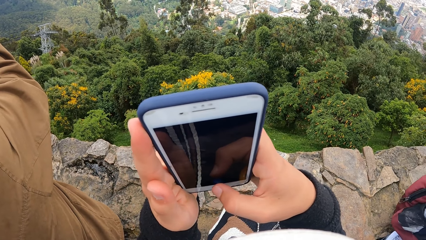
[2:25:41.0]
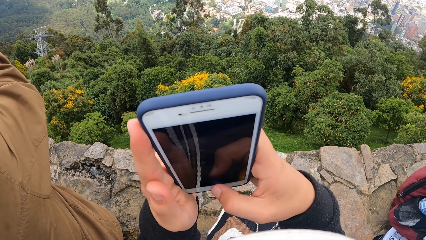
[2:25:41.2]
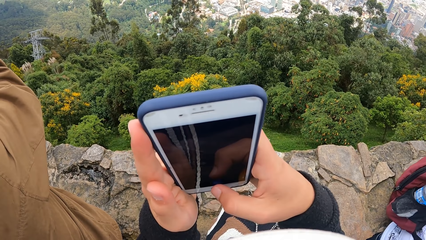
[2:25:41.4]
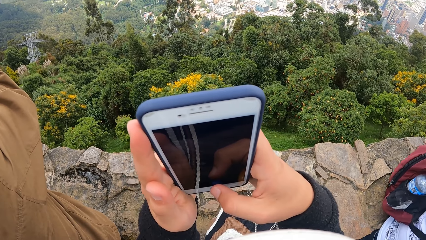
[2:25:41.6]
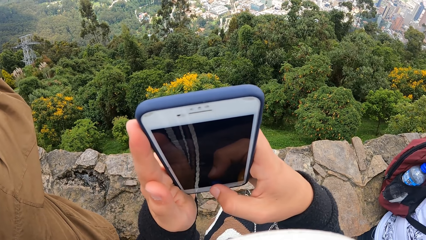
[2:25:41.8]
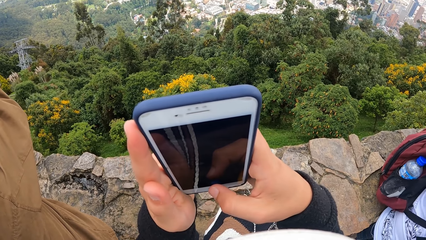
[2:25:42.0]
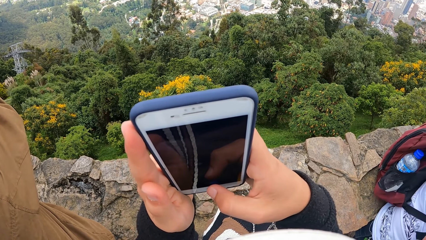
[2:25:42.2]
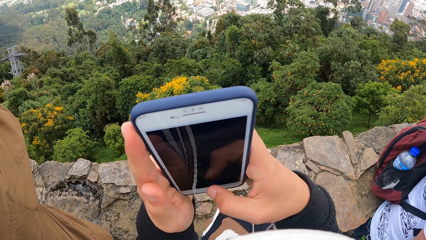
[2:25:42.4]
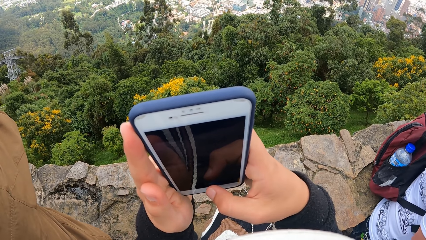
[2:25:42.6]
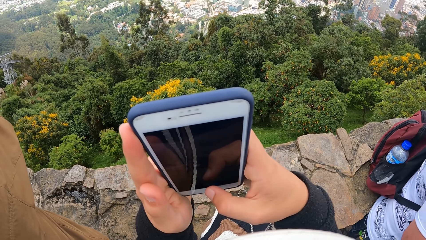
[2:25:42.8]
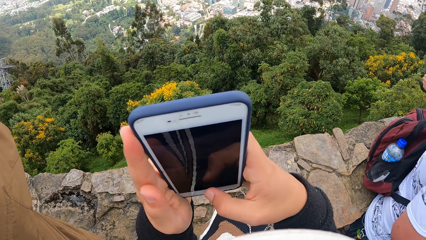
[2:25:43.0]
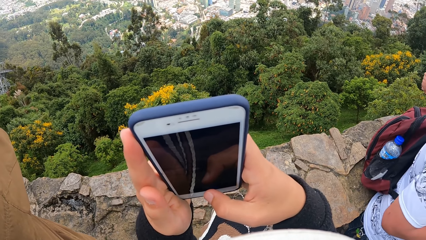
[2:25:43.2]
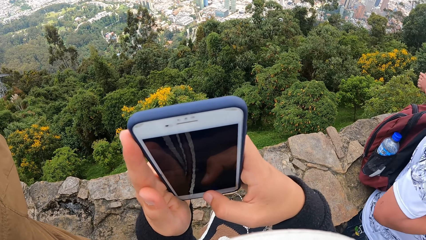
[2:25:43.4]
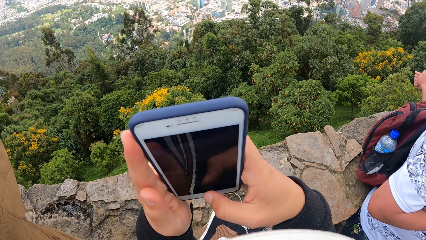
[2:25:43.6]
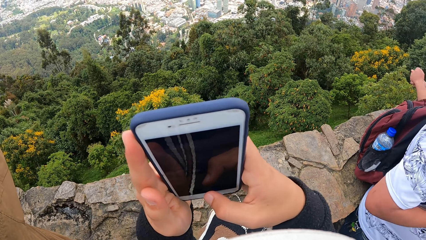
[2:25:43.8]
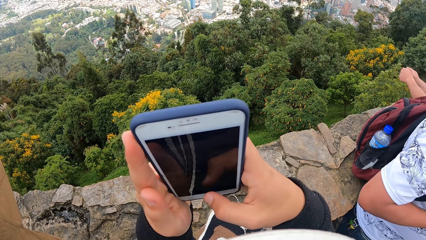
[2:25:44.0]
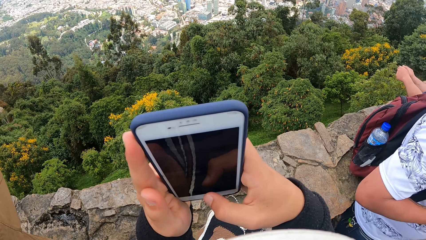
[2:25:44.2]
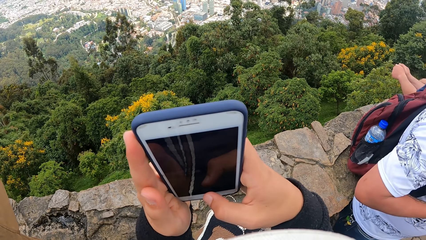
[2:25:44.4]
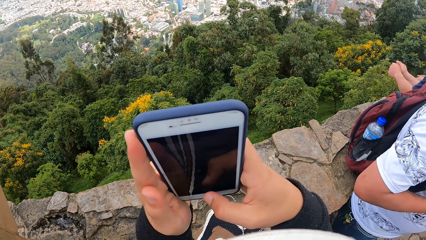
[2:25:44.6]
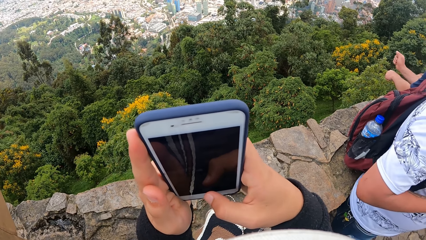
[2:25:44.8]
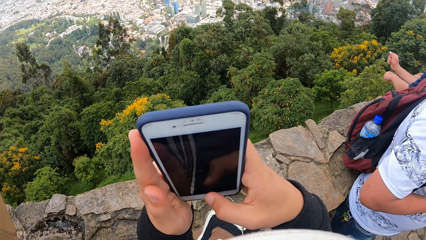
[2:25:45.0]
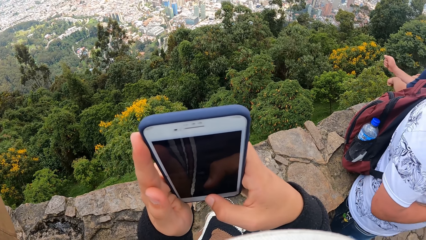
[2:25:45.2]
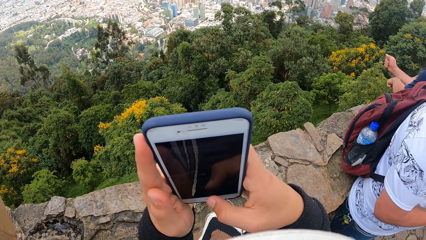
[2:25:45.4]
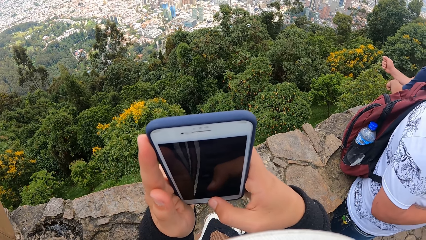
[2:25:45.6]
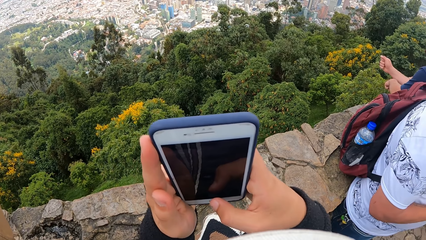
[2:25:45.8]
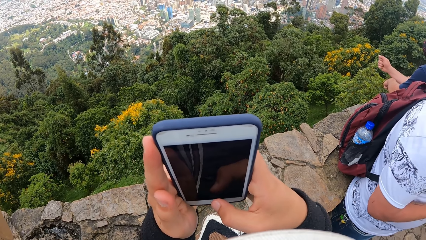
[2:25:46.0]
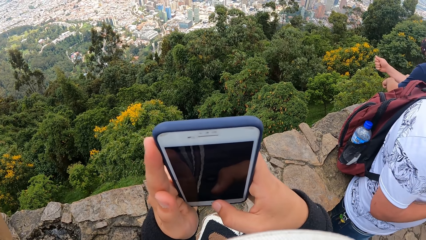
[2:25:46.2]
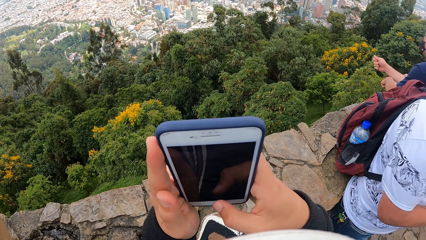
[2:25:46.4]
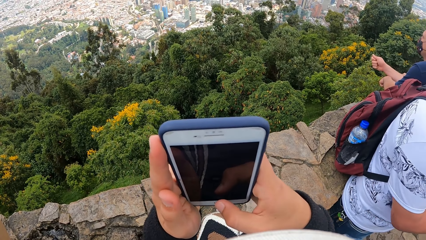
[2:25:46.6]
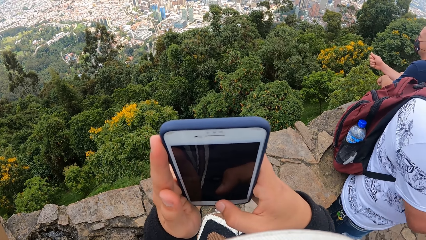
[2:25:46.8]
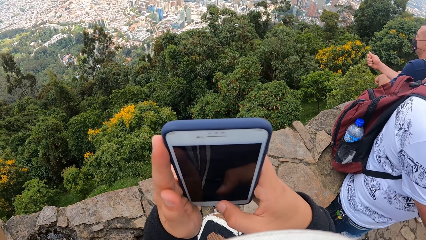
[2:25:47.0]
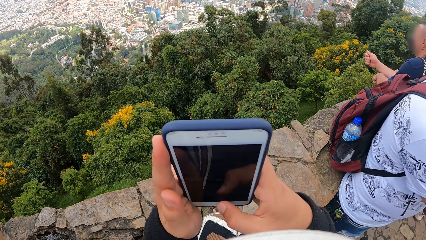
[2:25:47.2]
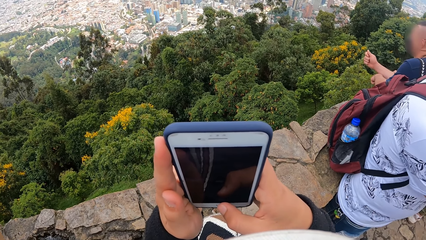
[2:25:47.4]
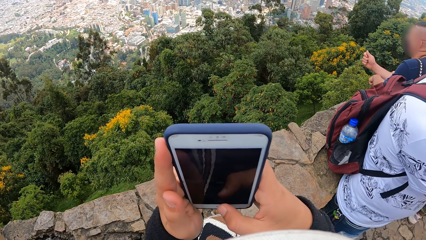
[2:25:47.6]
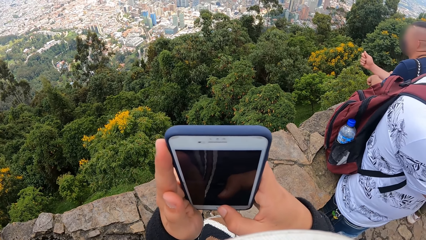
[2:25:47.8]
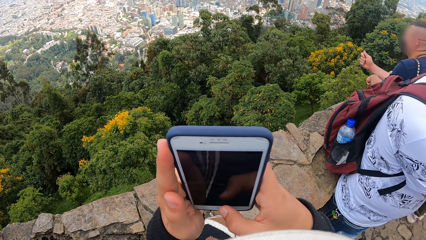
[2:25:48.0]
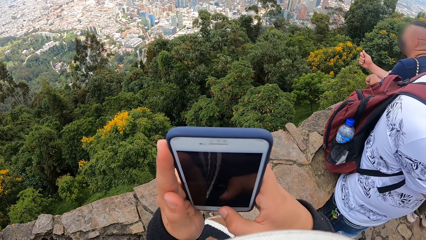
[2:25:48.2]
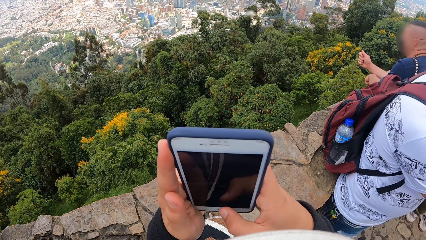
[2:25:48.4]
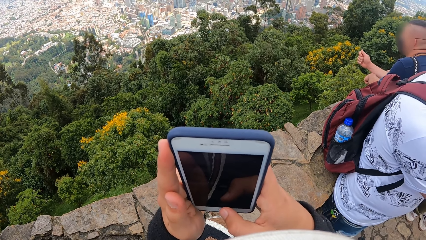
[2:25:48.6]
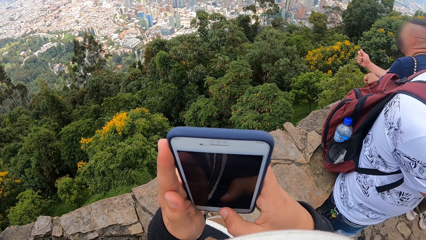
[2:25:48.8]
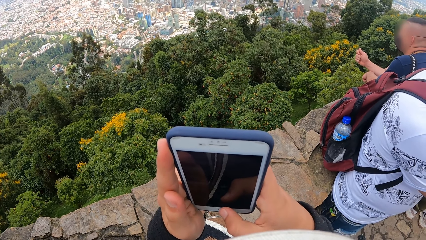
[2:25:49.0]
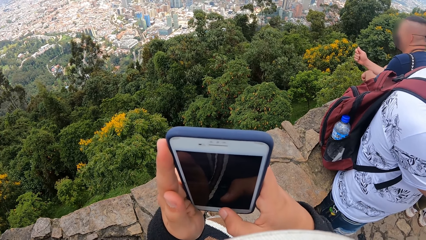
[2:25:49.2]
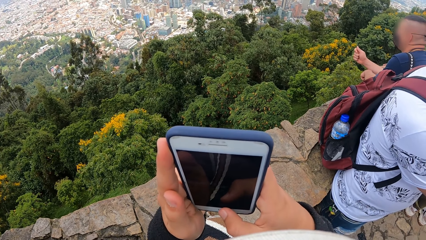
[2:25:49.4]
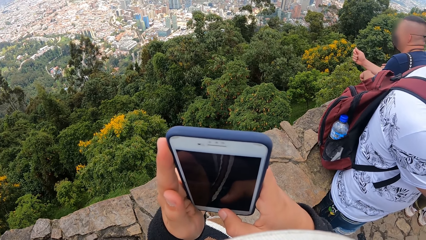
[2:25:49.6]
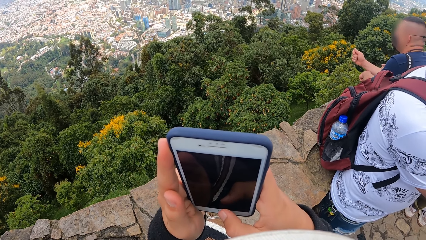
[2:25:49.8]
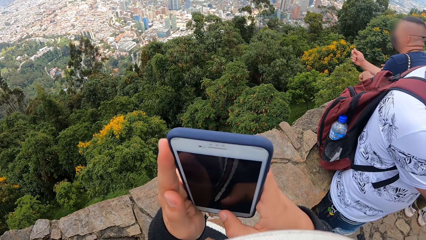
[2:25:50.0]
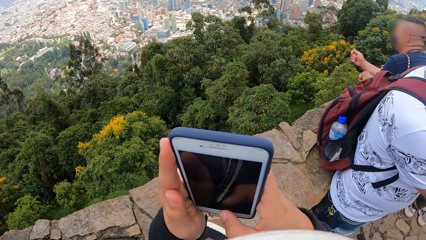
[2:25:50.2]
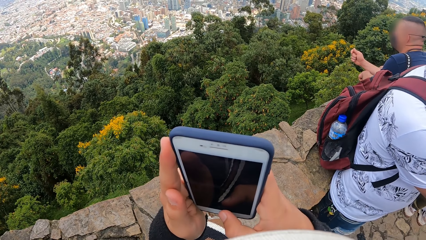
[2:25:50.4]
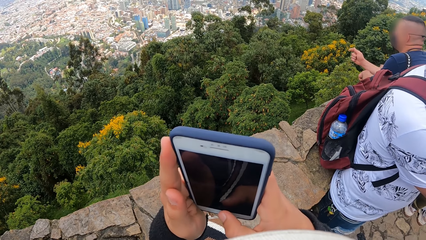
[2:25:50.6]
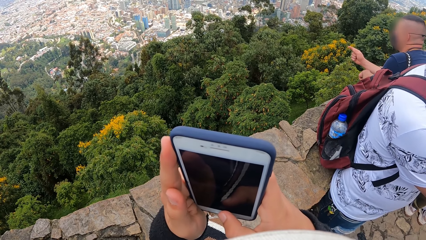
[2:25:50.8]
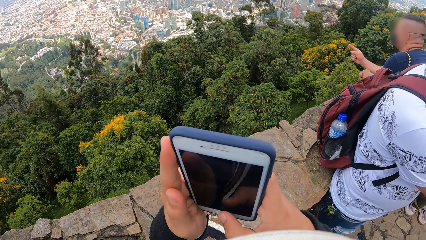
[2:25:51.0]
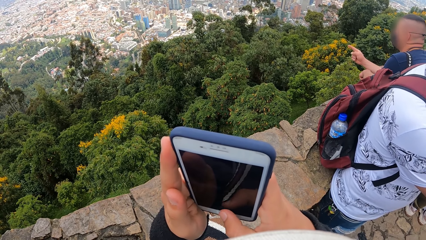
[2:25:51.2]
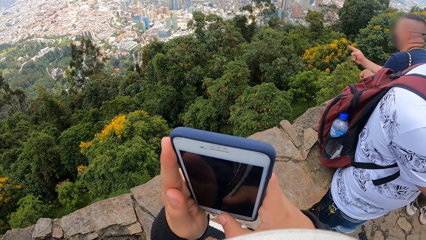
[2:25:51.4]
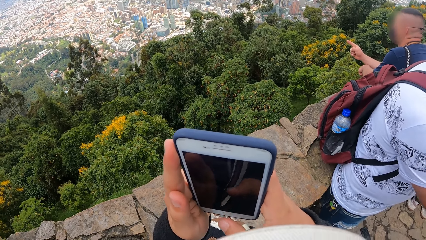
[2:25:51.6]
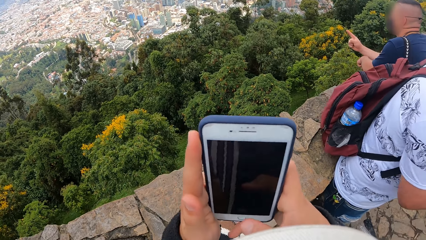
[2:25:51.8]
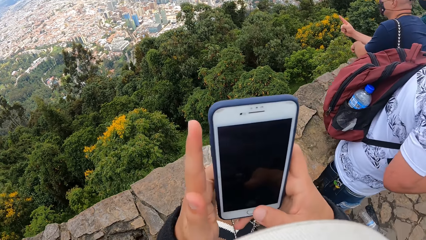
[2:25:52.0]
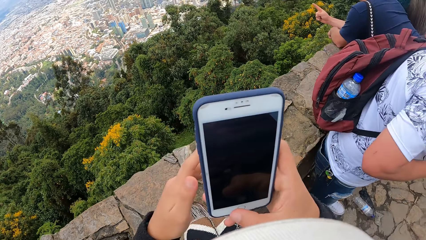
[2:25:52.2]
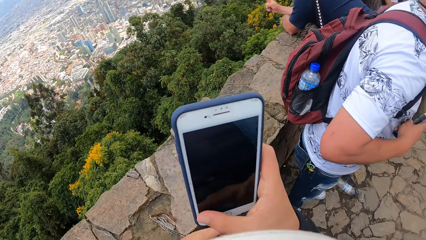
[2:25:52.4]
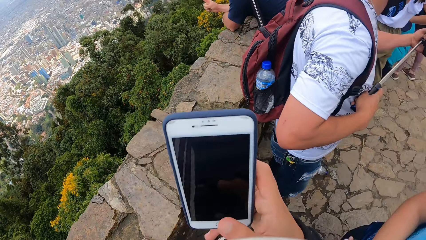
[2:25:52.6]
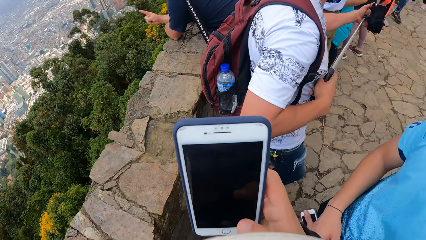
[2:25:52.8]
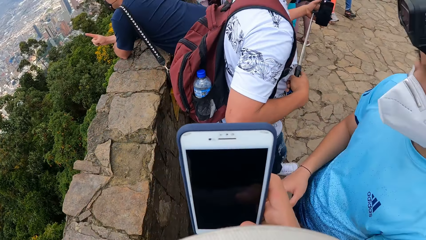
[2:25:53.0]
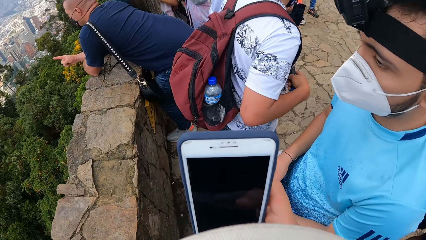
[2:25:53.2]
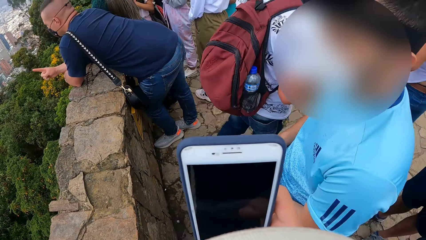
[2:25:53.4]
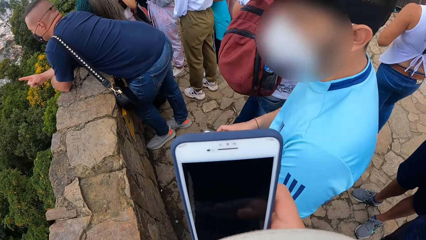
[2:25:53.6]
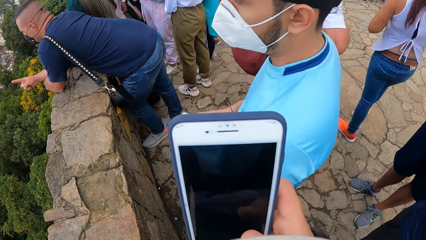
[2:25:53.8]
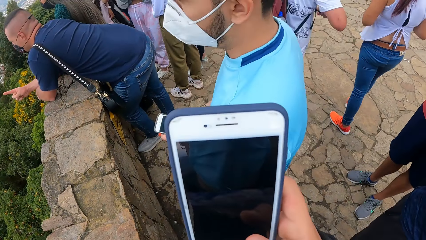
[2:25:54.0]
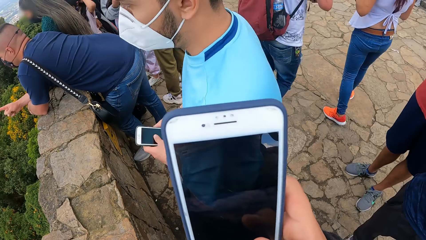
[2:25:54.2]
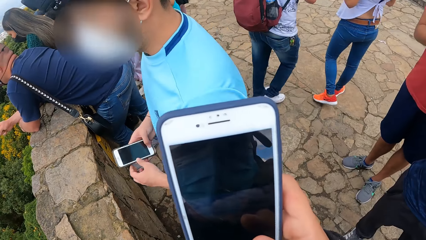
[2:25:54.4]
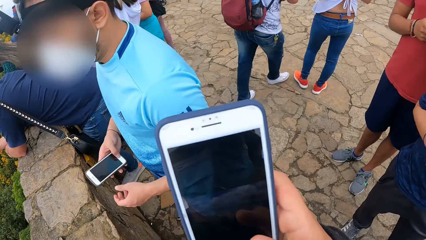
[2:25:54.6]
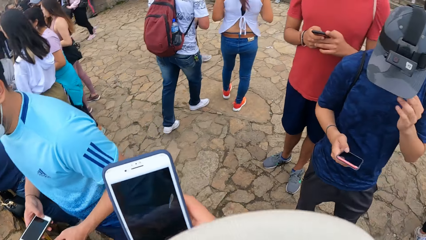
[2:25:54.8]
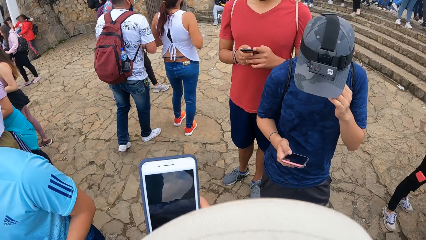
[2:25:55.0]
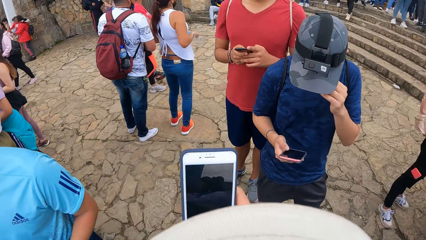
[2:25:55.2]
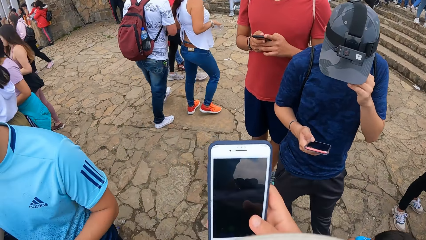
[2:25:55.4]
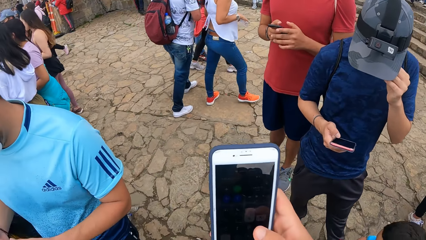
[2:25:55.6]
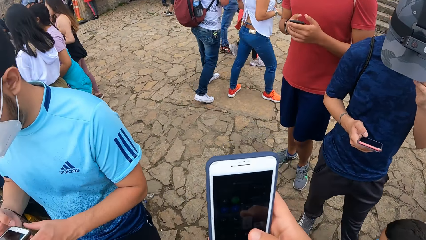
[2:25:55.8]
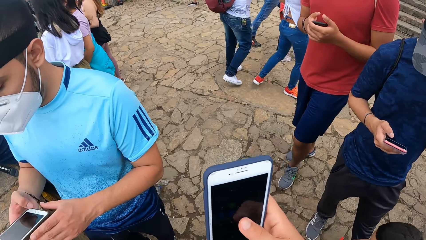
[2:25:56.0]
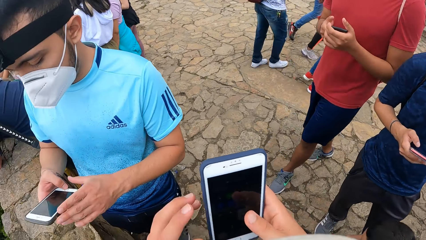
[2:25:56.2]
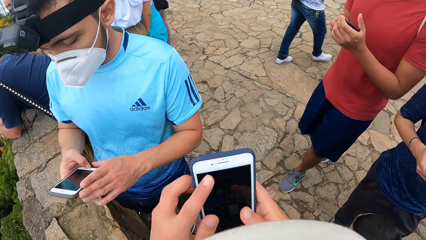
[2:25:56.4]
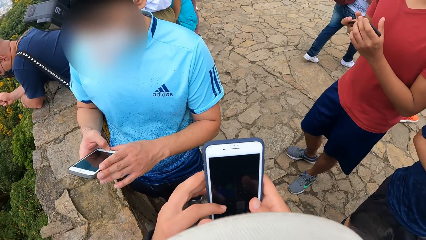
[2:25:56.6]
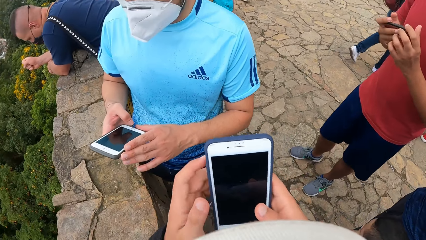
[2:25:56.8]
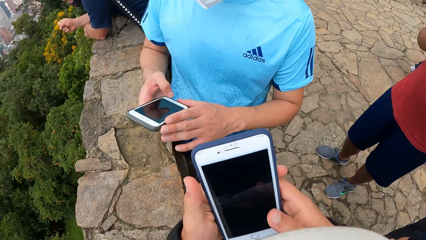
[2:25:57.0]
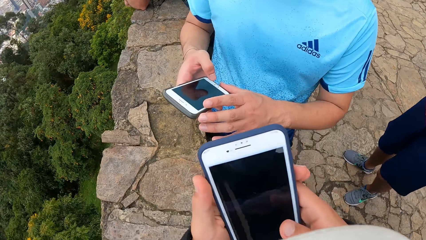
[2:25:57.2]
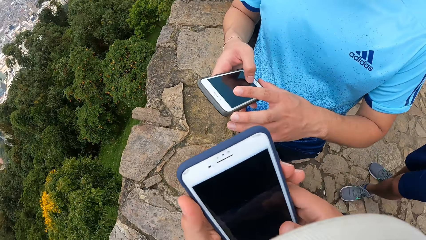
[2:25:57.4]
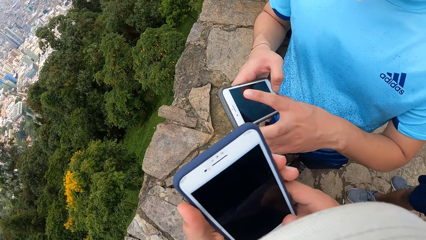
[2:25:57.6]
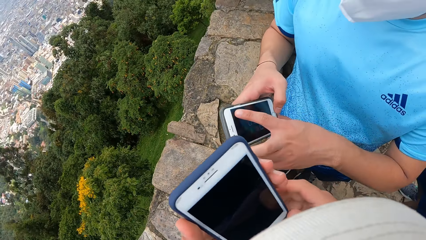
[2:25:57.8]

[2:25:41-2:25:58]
The camera wearer operates the phone with his right hand. A man operates a phone with his right hand. Another man operates a phone with his right hand. A third man operates a phone with his right hand.
